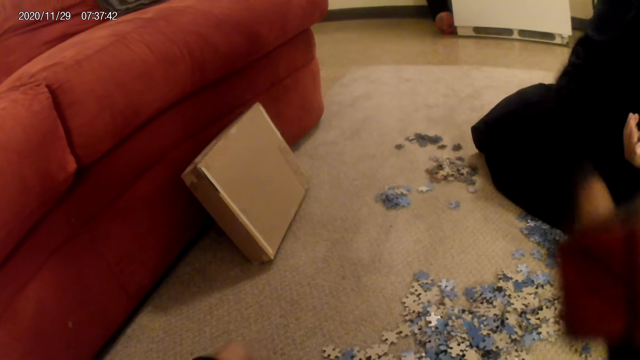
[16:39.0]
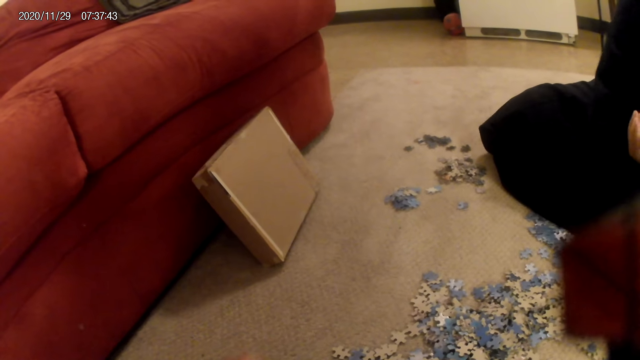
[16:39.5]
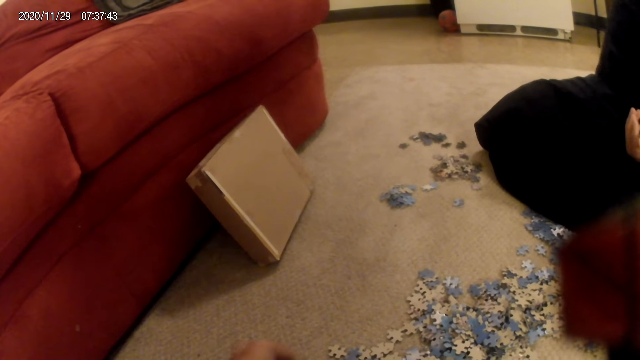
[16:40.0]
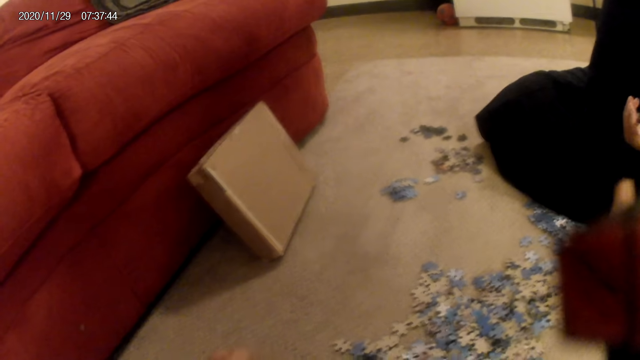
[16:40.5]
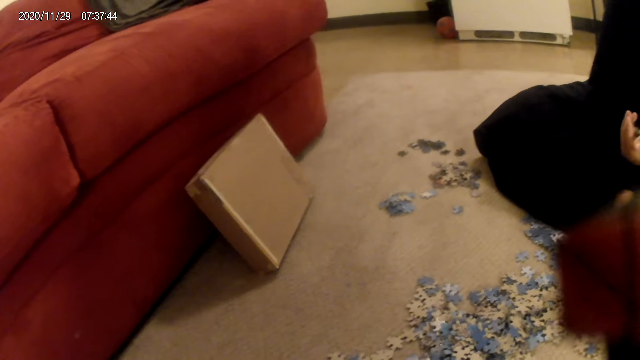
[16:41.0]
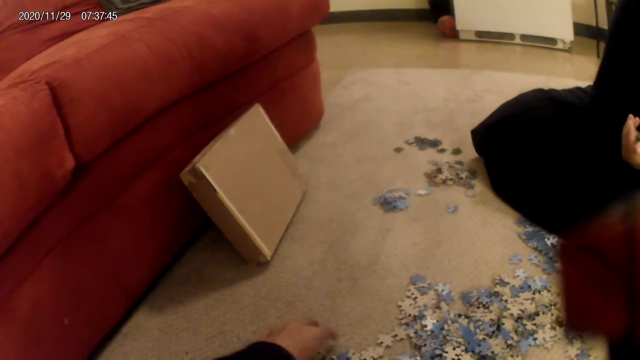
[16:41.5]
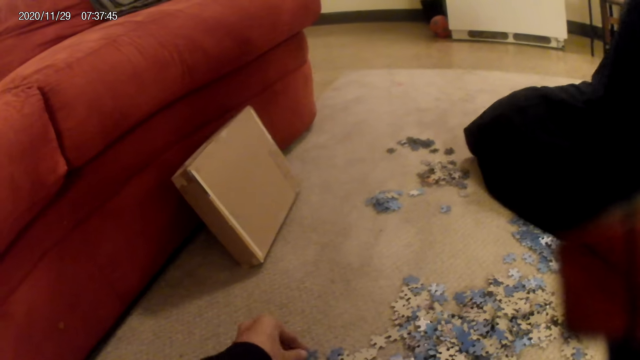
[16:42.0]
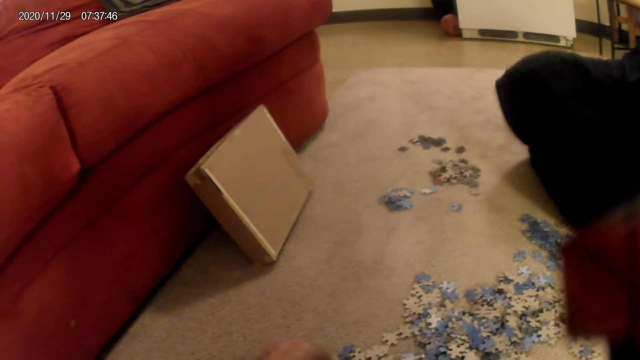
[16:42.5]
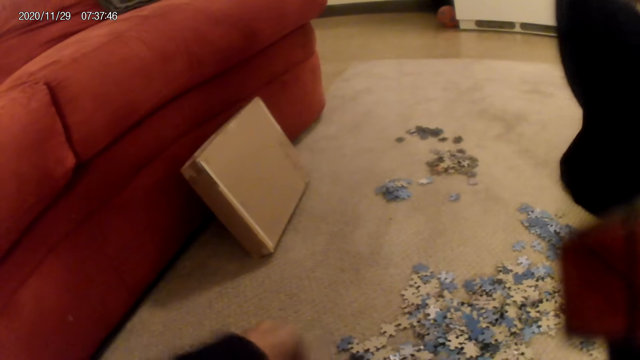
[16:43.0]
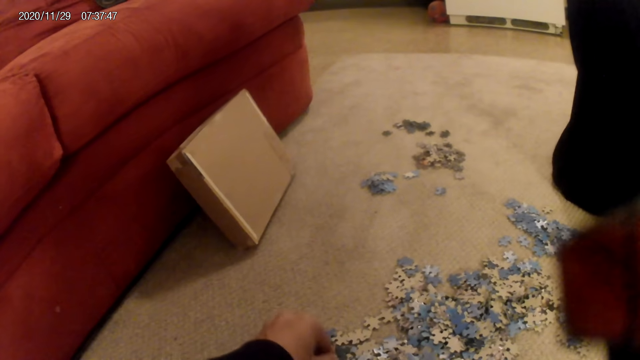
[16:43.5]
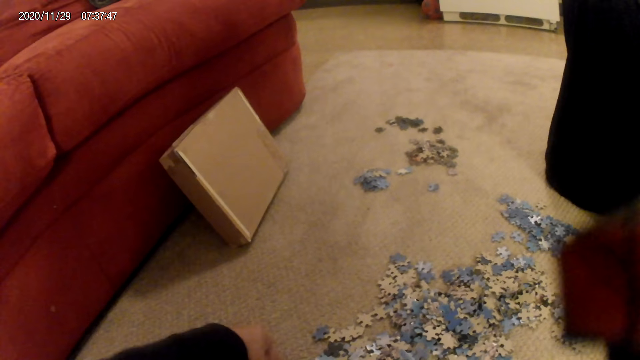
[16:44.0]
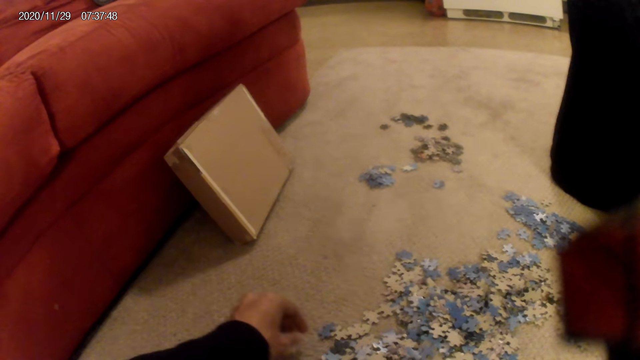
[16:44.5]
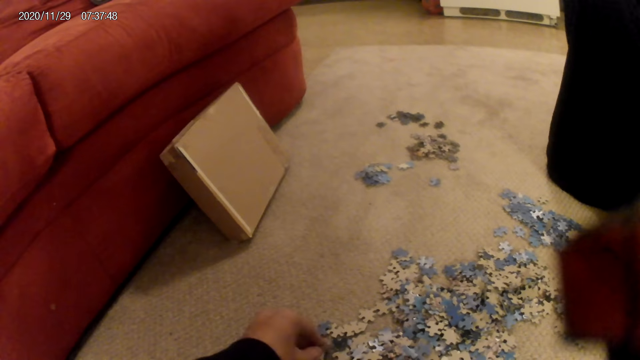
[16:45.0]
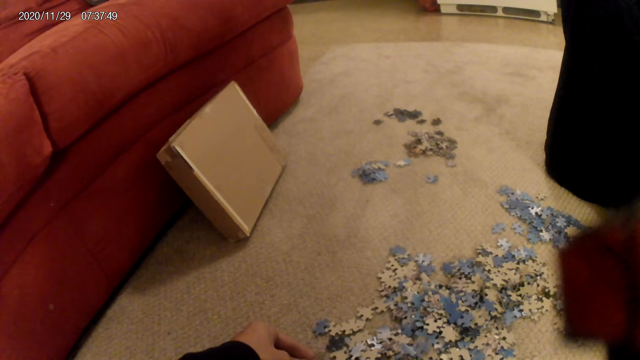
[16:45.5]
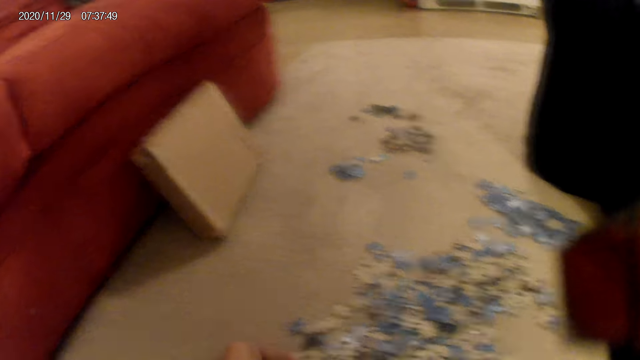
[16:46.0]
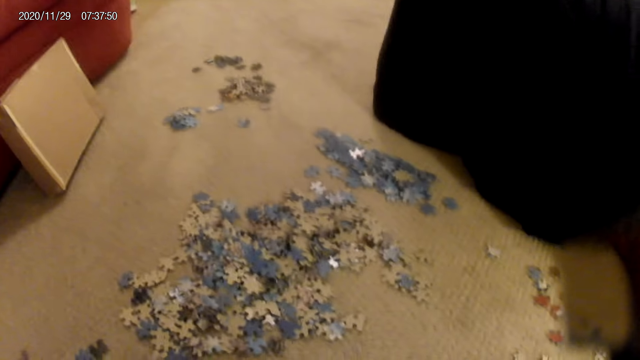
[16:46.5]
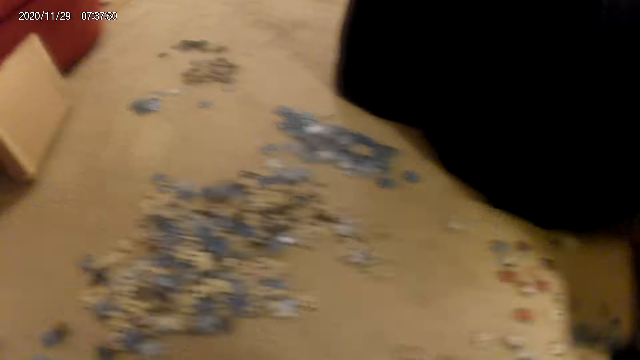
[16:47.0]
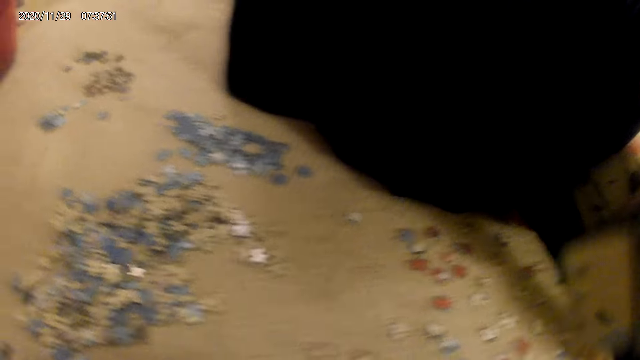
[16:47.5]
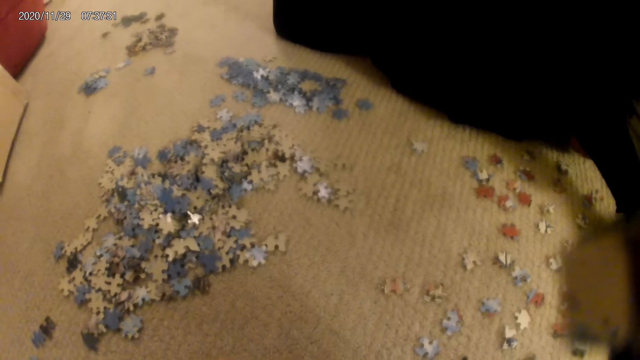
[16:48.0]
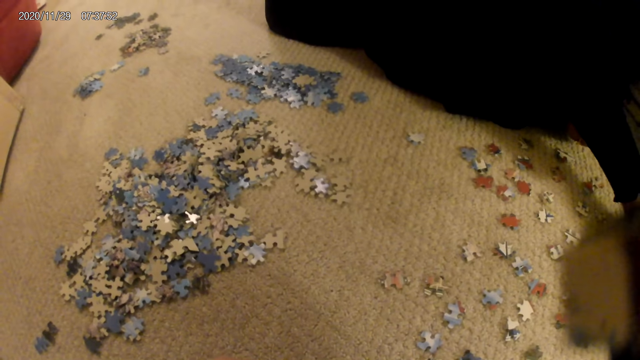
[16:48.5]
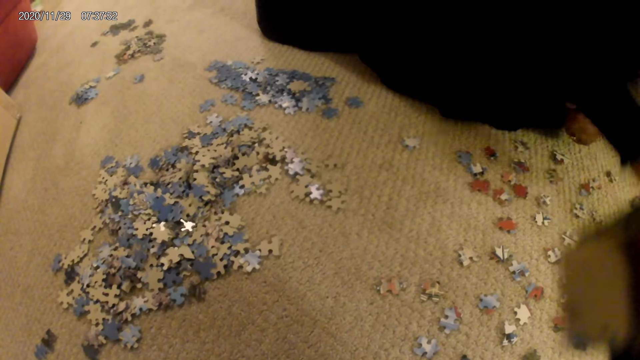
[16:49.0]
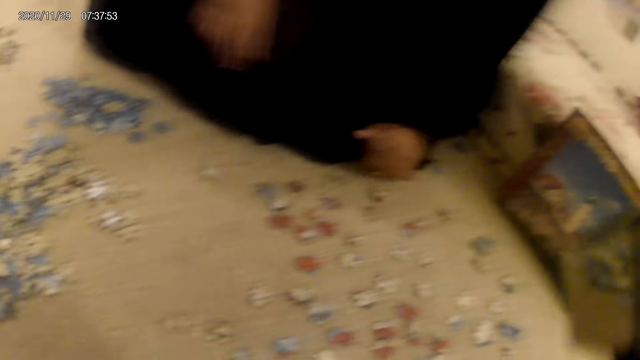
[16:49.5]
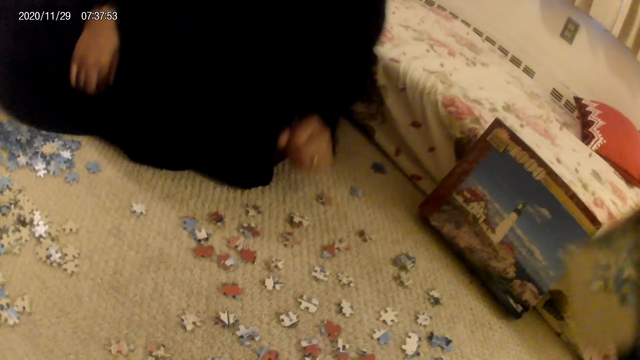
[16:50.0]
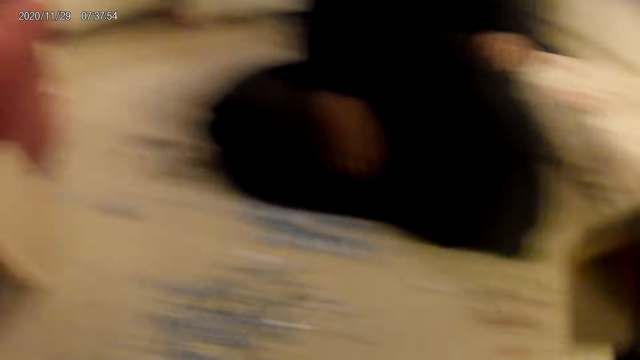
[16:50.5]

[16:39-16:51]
The woman picks cards from the floor. She does something. The camera wearer turns the jigsaw puzzle pieces. The woman moves a leg. The camera wearer looks around. The woman does something. The camera wearer does something.

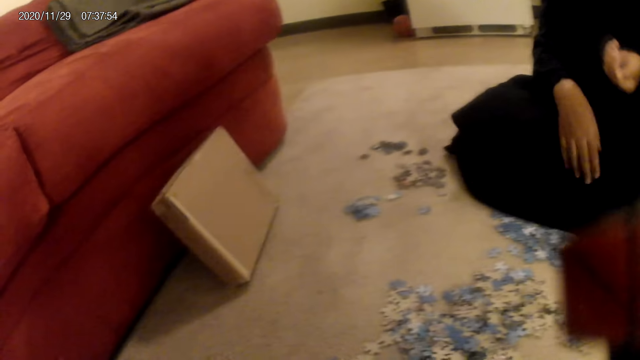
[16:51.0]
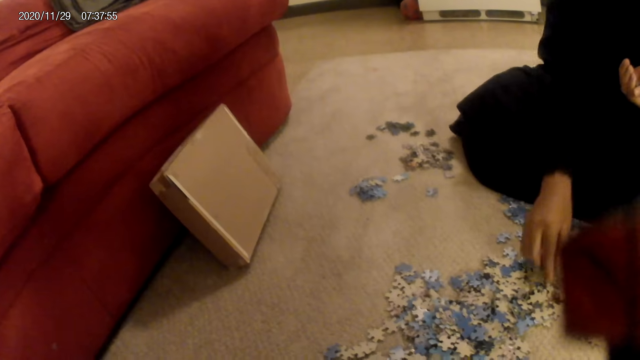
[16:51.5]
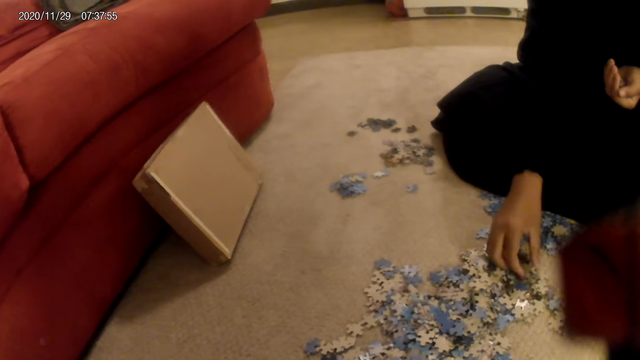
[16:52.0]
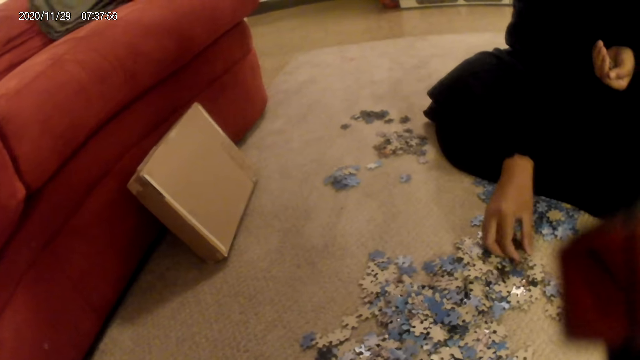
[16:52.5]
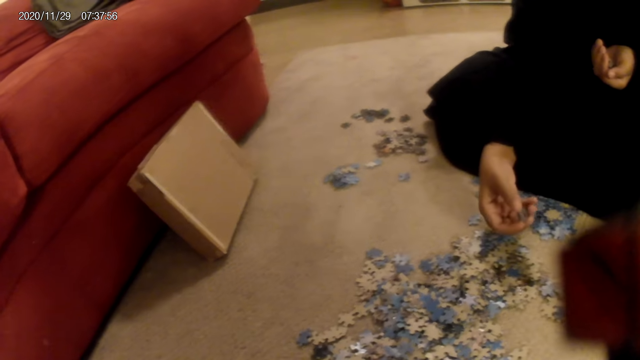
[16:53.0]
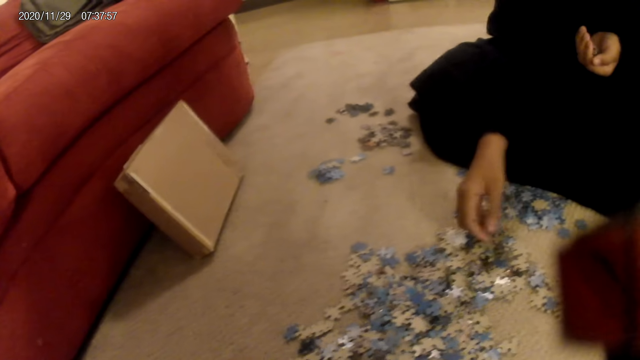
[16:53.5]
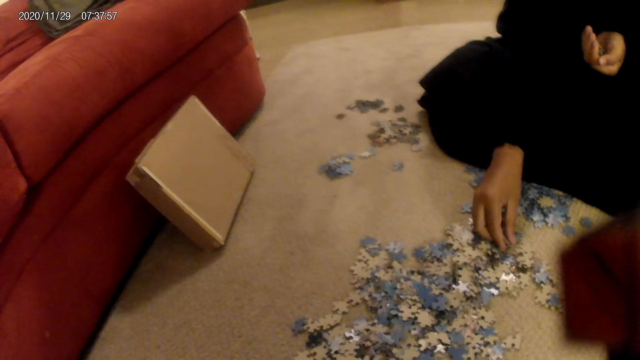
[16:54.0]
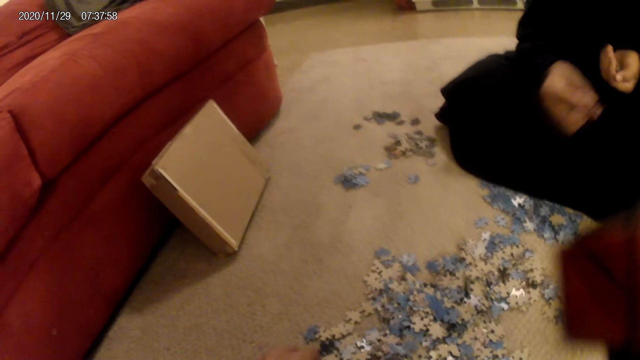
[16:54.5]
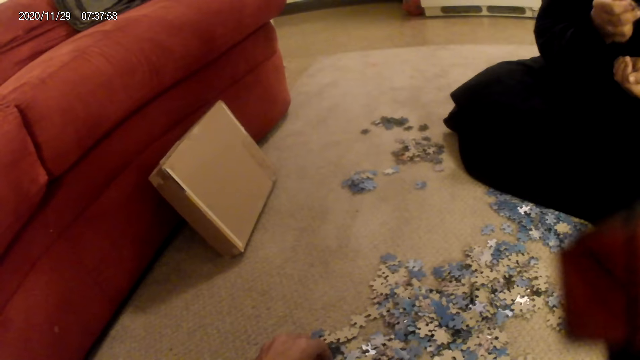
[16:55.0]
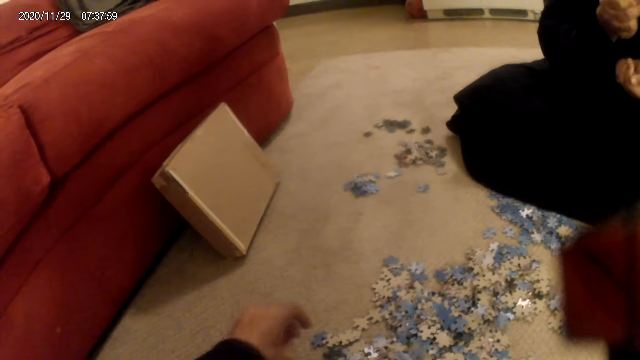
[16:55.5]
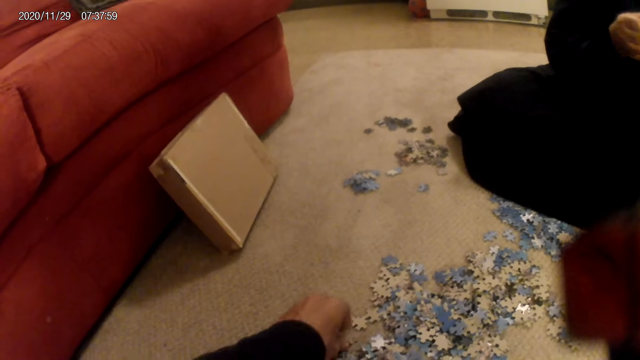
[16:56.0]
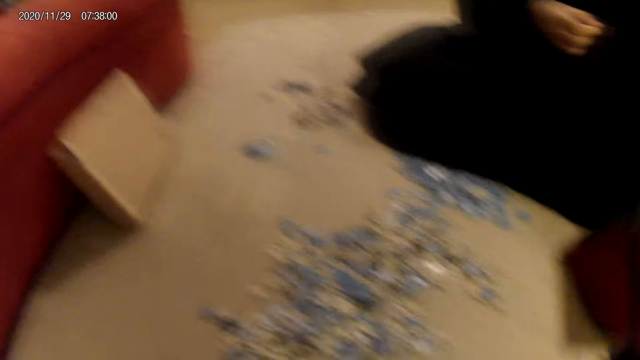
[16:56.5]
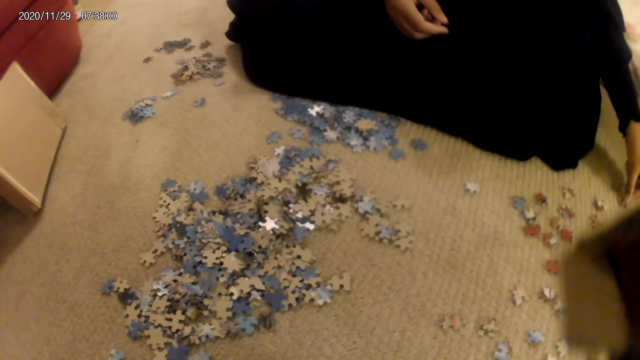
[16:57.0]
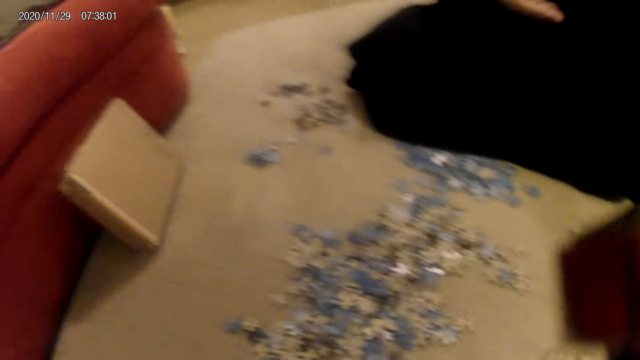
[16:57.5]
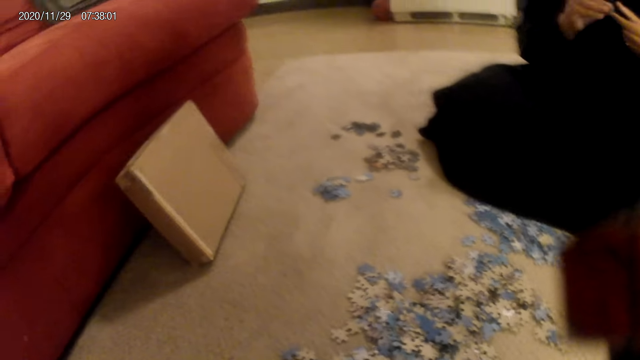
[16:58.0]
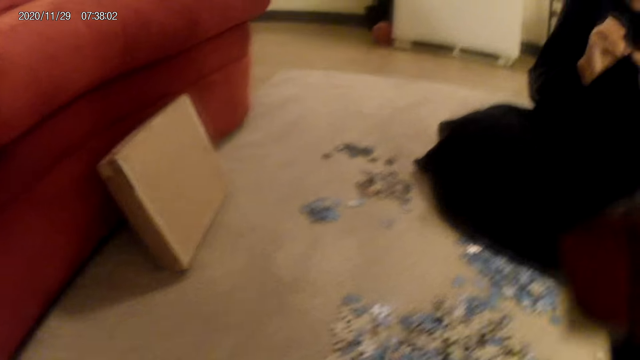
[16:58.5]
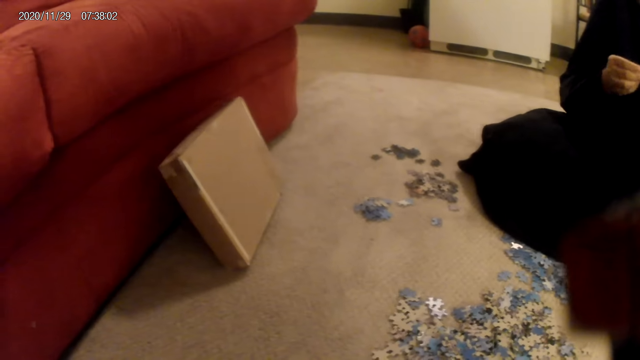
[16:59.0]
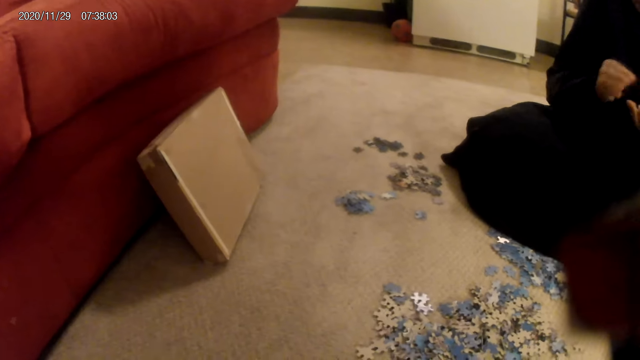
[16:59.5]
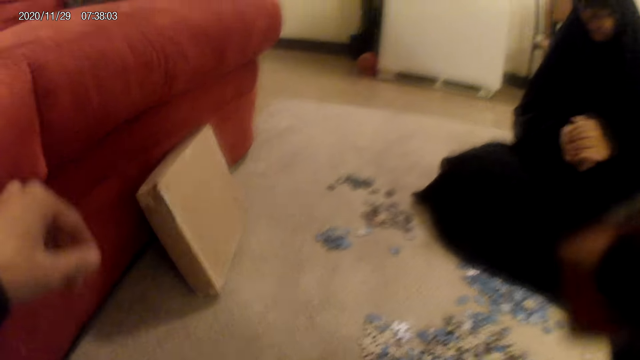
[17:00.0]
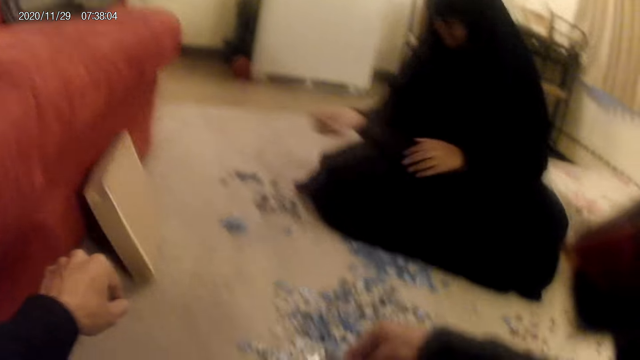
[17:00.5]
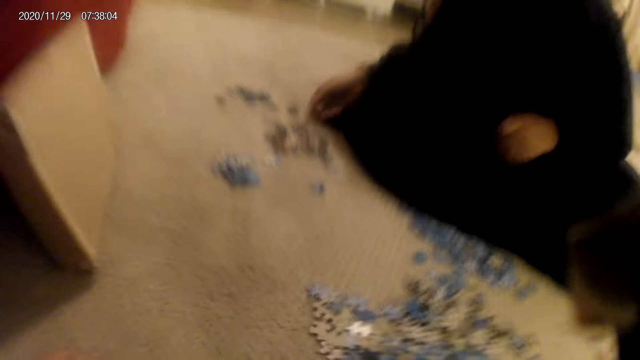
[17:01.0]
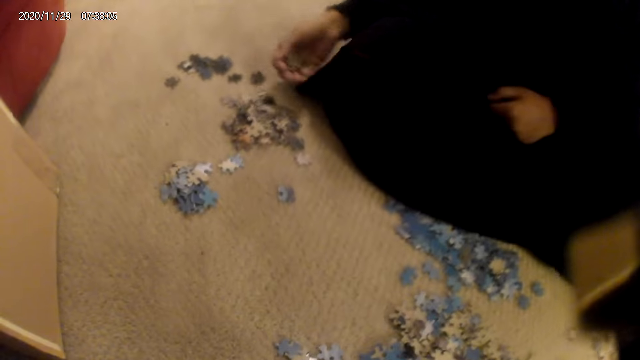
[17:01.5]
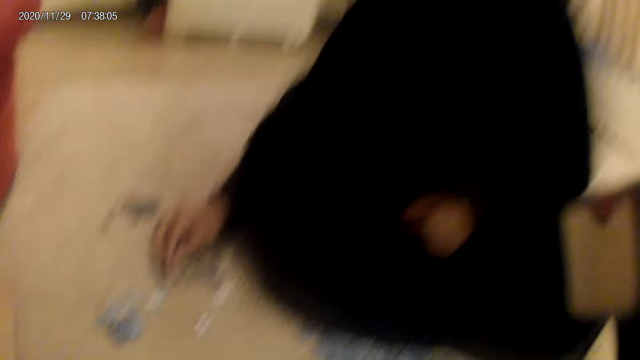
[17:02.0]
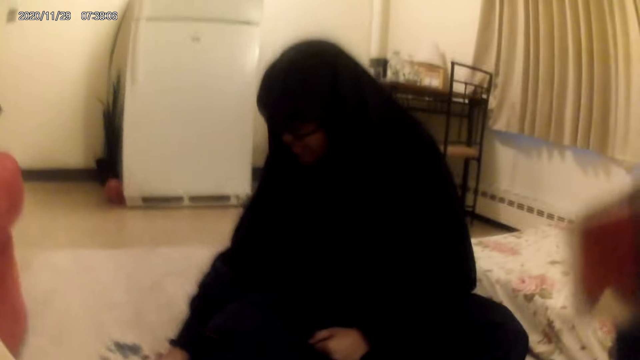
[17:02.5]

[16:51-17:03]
The woman picks cards from the floor. She looks at the jigsaw puzzle pieces, places a card on the floor and holds the card in the hands. The camera wearer moves both hands. The woman places a card on the floor.
